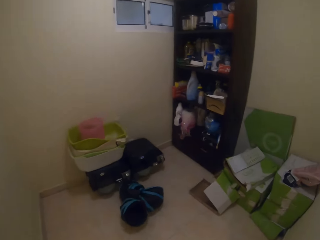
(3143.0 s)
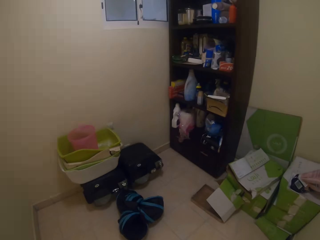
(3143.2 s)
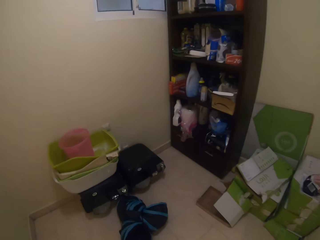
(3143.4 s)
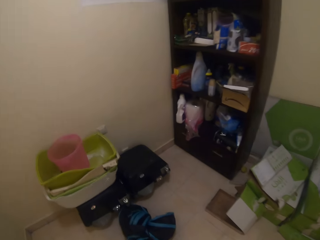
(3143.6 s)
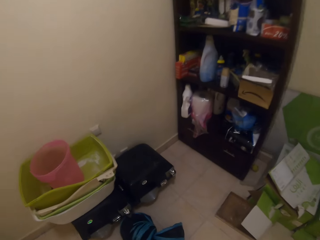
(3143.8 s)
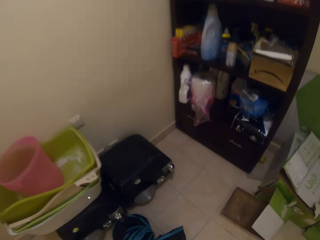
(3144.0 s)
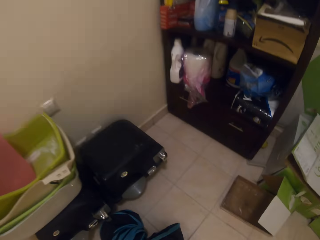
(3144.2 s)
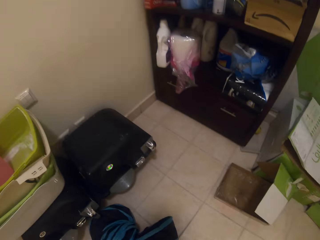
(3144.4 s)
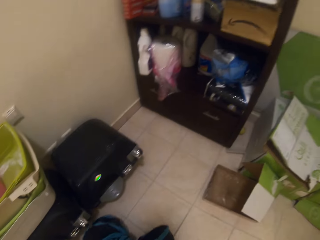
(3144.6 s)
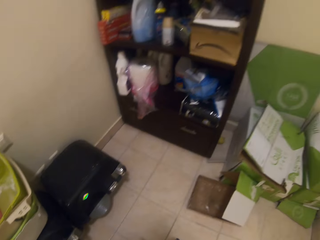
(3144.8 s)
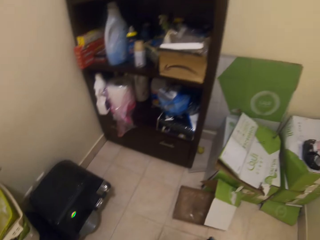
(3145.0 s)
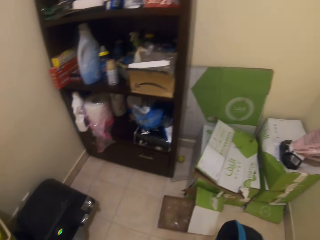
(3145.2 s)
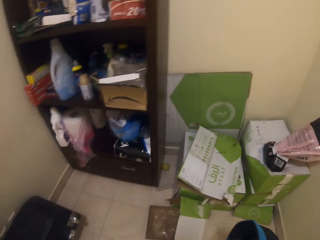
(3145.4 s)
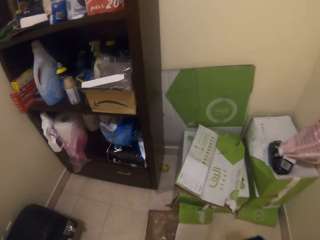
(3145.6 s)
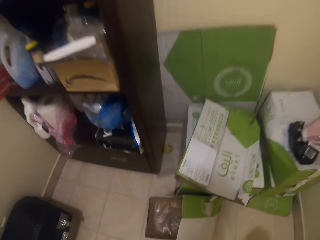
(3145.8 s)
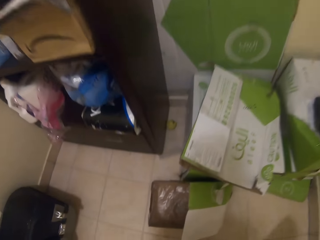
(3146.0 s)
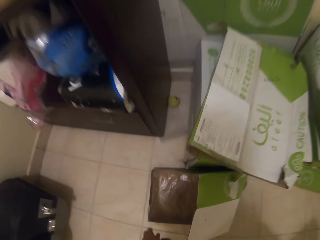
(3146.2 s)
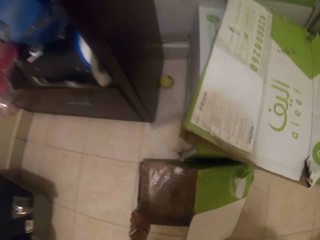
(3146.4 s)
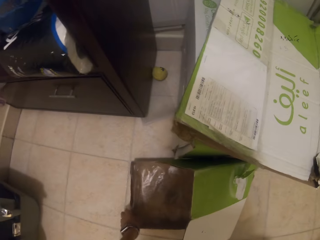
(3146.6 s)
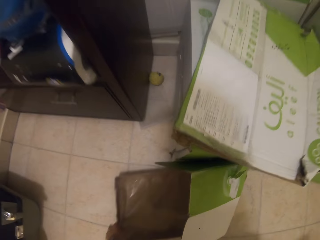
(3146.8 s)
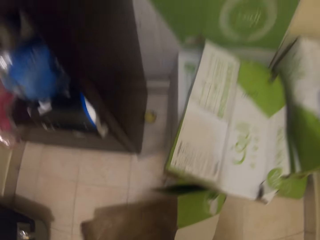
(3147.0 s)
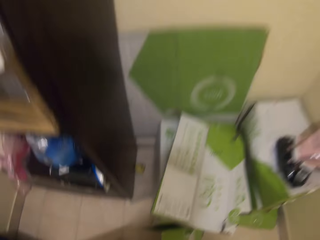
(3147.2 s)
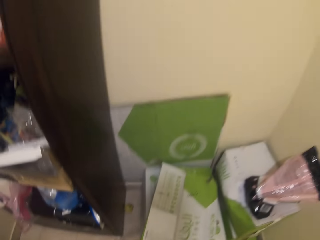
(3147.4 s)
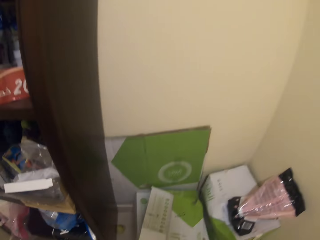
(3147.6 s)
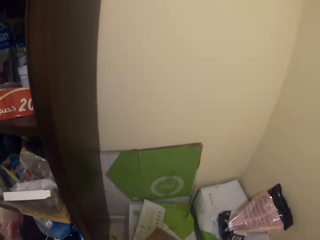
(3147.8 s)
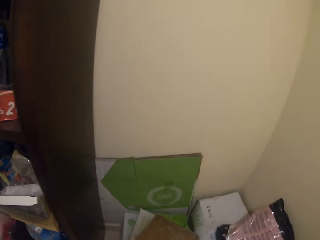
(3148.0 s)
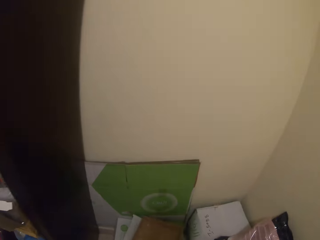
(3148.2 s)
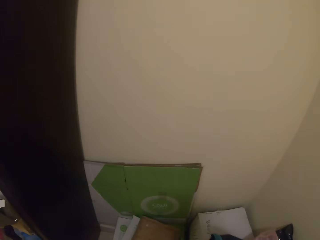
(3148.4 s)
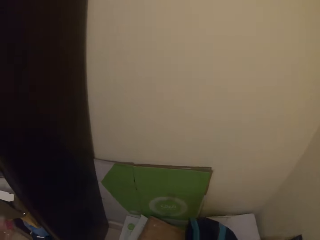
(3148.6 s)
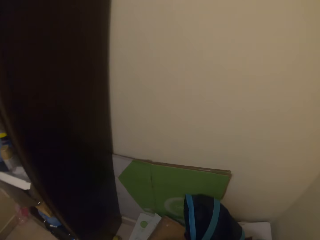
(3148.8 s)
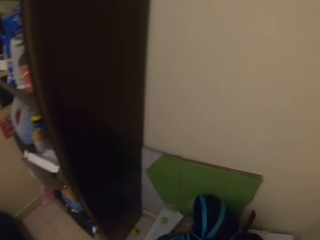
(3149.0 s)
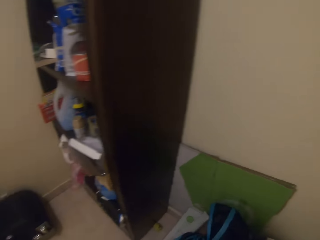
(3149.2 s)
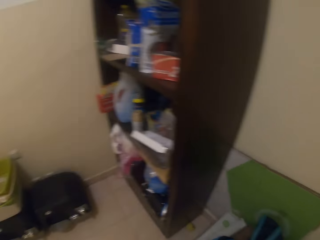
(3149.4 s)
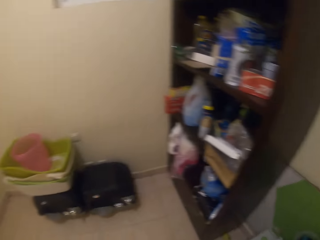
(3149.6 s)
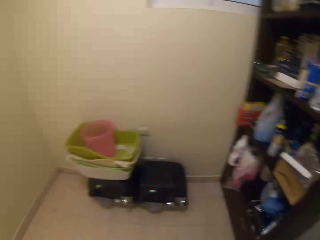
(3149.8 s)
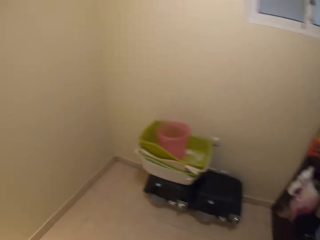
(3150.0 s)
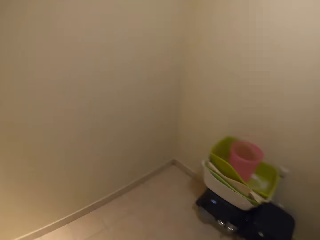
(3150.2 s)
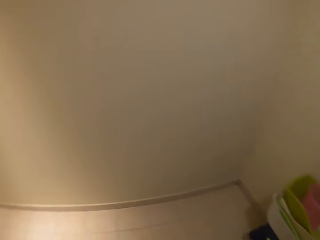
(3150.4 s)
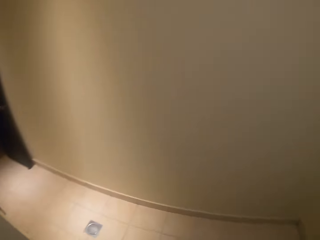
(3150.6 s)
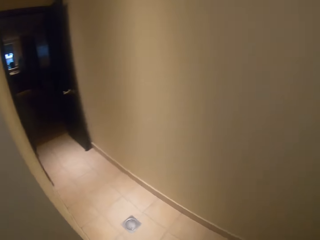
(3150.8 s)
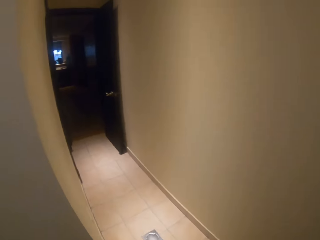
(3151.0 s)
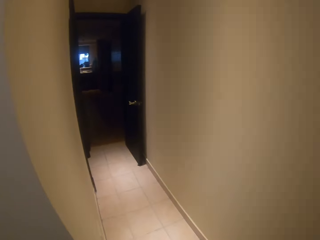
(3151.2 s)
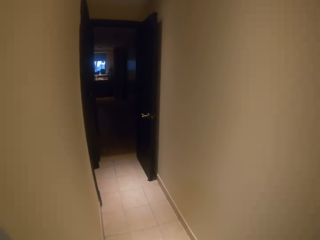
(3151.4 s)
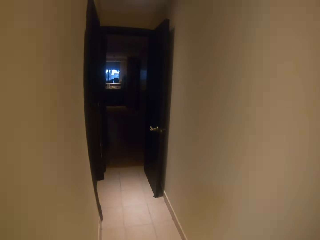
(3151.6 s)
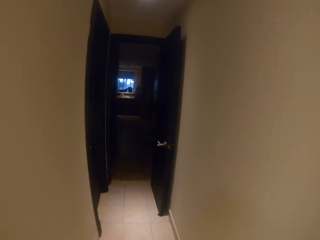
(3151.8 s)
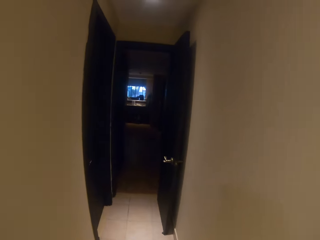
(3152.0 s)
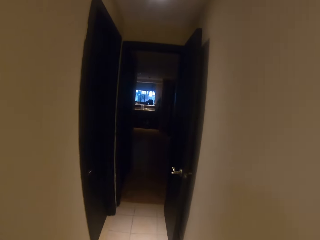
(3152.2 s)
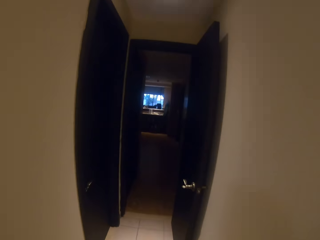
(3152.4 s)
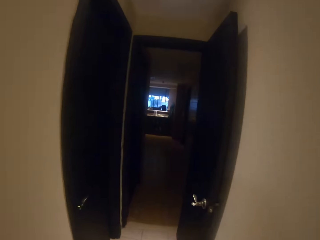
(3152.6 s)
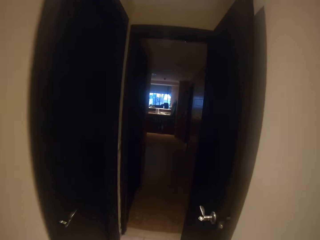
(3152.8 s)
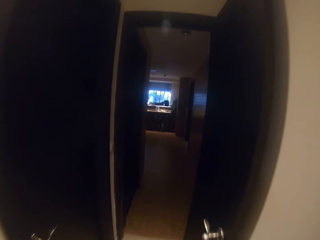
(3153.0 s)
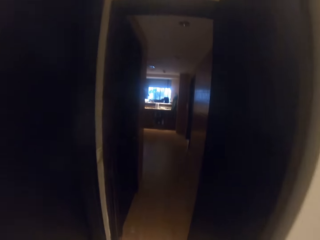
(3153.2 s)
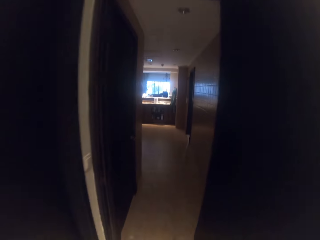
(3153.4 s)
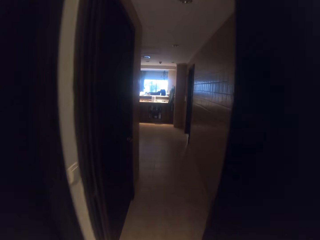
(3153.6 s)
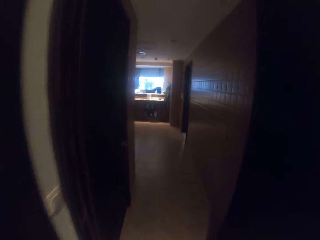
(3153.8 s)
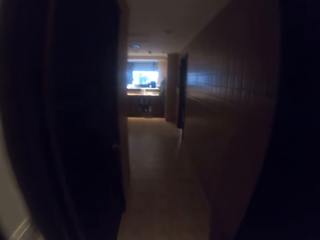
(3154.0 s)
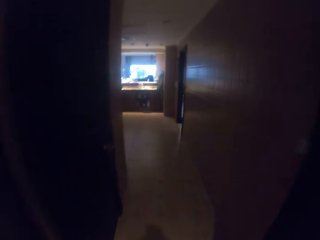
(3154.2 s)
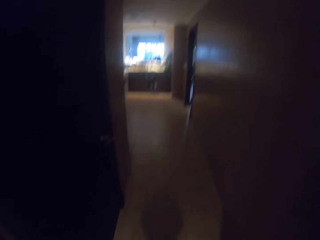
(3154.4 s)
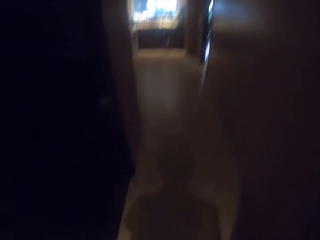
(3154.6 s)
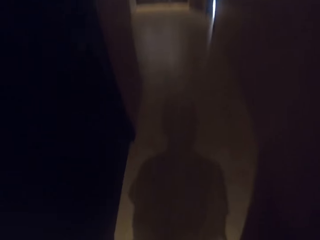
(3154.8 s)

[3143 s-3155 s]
The camera wearer picks up a cloth on the floor. They pick up a paper in a box. They drop the cloth on the books. They walk out of the room.

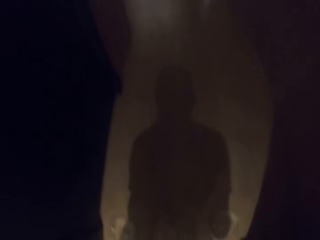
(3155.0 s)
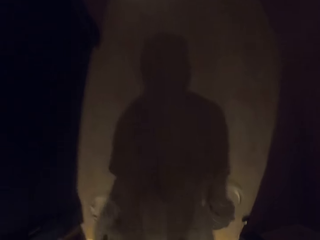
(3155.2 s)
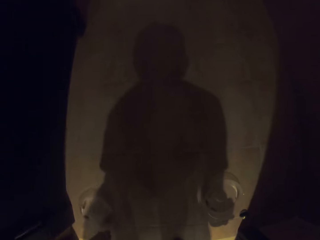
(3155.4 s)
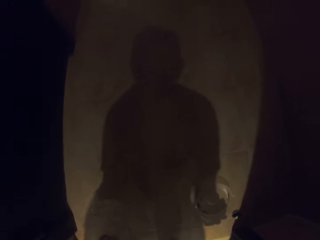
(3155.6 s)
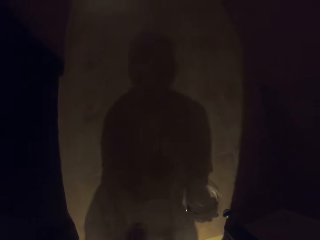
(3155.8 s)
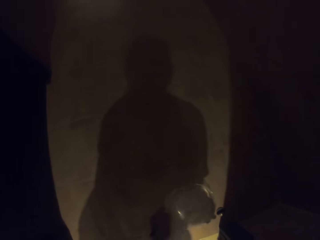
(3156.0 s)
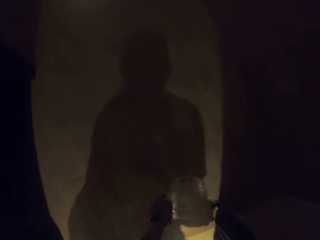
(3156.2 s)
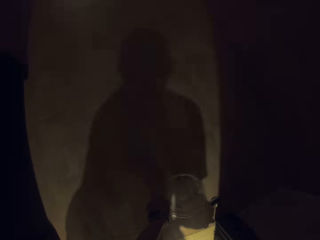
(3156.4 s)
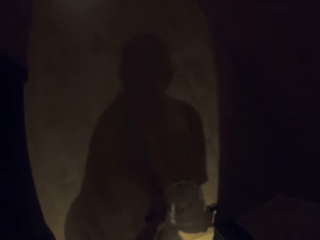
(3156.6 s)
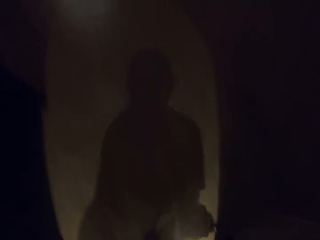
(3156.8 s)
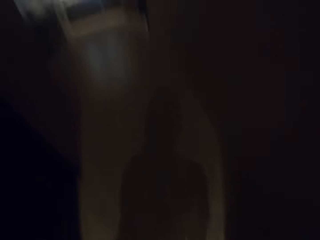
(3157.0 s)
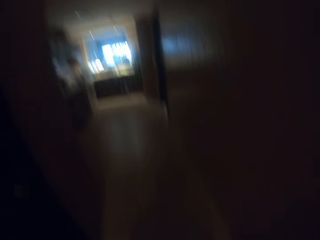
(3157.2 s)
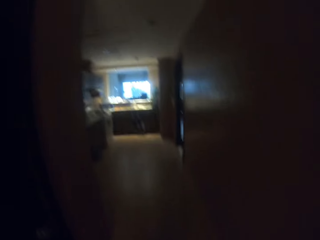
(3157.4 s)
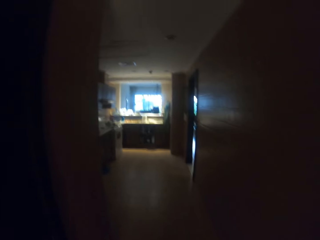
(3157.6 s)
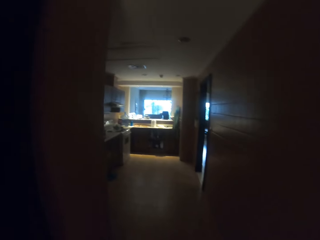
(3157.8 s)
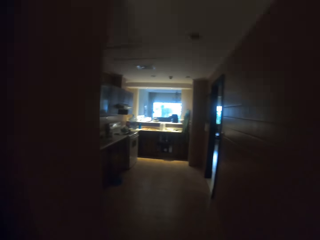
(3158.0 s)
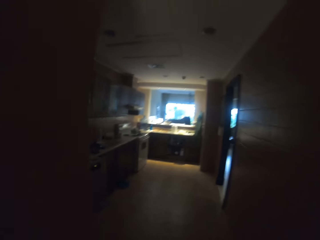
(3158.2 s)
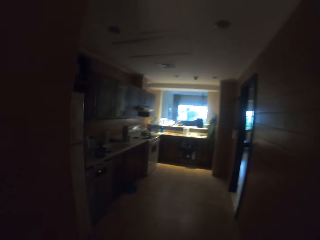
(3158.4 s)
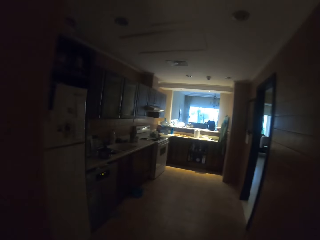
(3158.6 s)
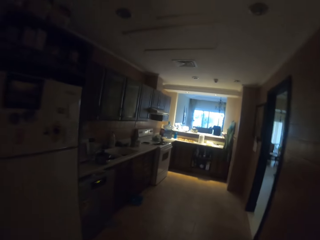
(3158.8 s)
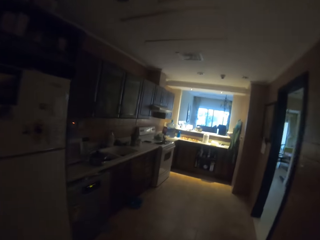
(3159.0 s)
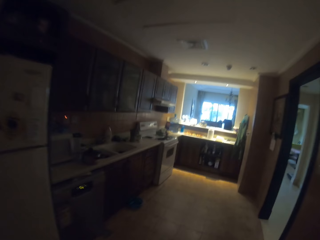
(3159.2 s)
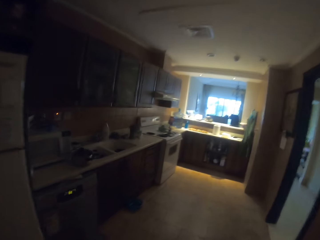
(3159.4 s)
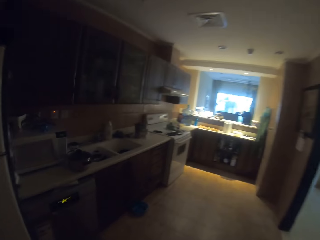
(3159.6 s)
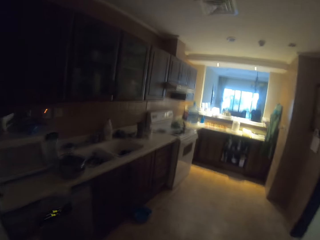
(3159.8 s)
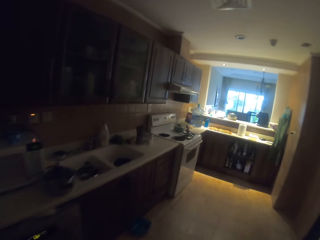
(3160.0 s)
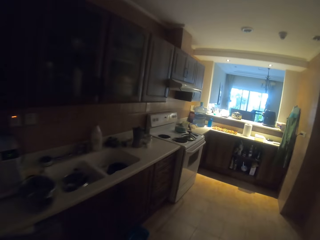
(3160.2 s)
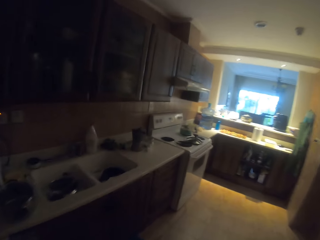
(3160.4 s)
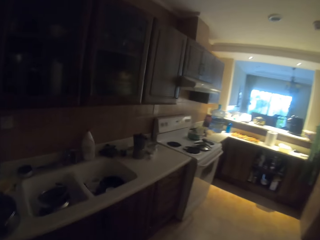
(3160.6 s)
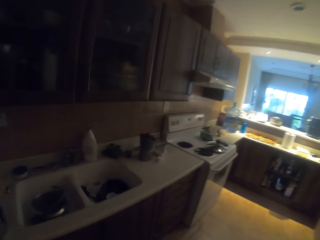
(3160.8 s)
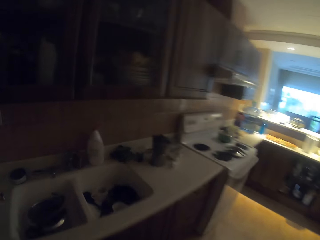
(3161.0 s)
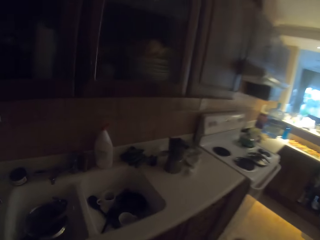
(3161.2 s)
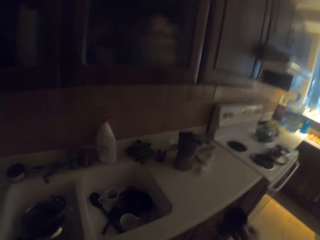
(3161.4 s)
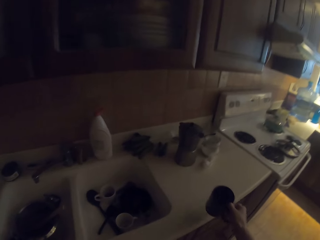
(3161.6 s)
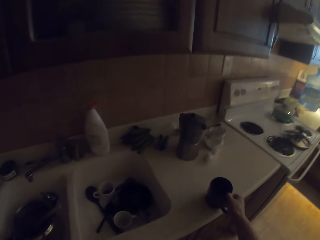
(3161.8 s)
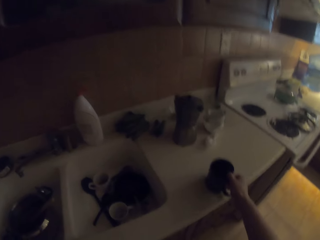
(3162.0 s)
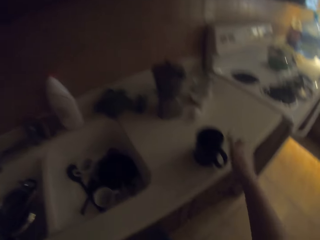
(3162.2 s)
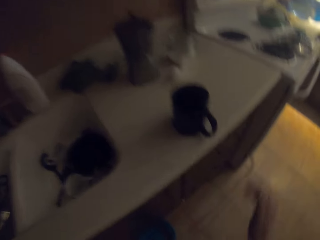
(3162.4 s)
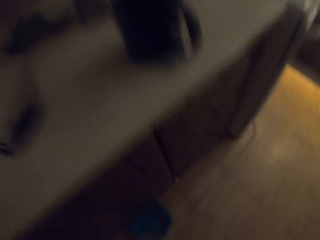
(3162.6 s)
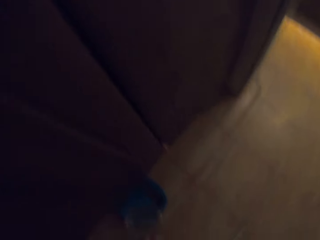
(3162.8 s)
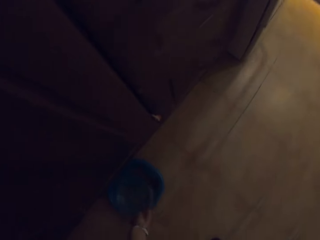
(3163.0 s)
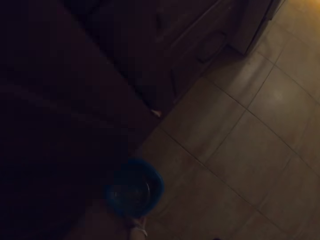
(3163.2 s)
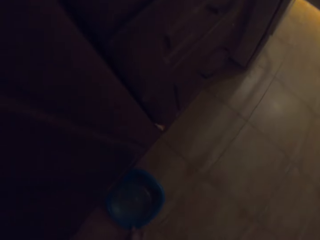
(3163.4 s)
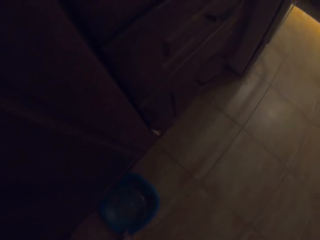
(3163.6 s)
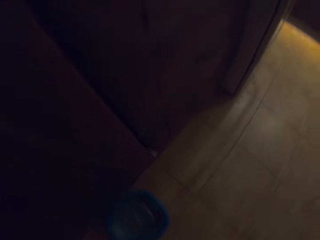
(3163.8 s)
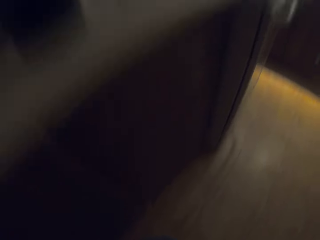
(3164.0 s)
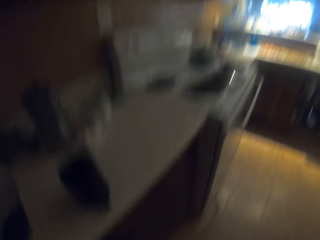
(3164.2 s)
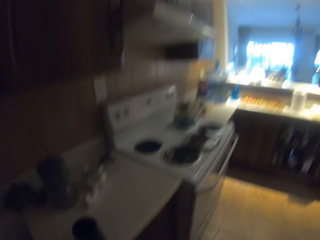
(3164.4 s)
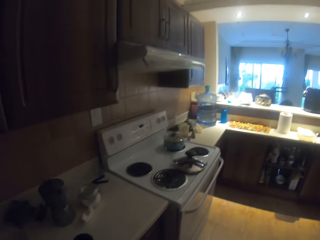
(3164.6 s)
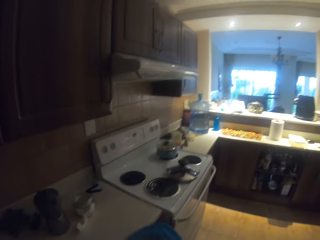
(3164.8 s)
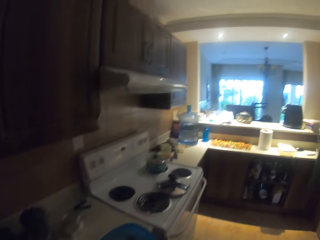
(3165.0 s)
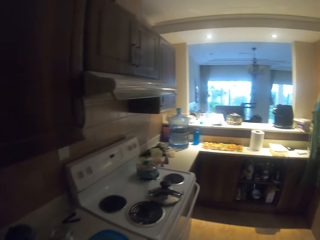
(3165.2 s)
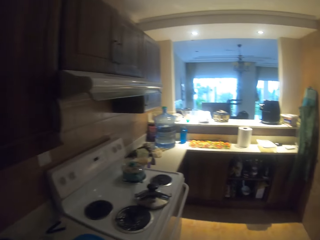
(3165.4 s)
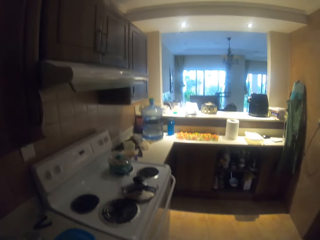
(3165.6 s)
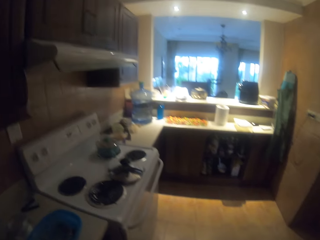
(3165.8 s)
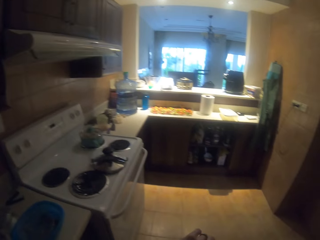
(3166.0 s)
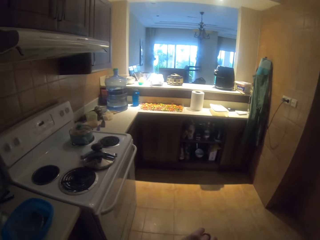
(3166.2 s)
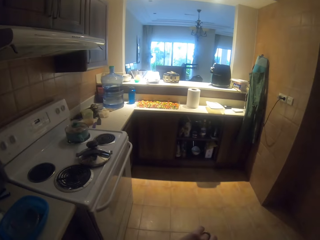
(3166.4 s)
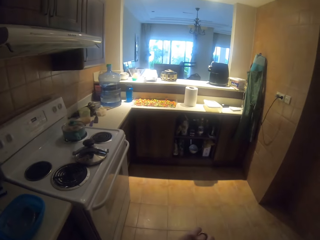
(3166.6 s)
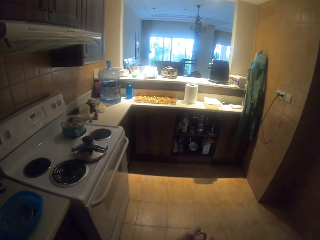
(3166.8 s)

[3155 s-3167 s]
The camera wearer bends down. They pick up a pet dish on the floor. They walk toward the kitchen. They place a cup on the counter top. They bend down. They pick up the pet dish on the floor.
